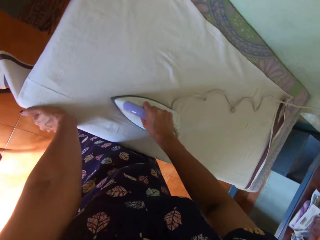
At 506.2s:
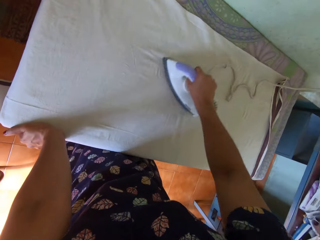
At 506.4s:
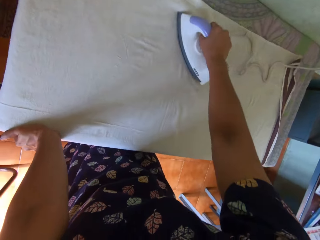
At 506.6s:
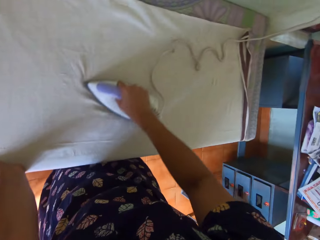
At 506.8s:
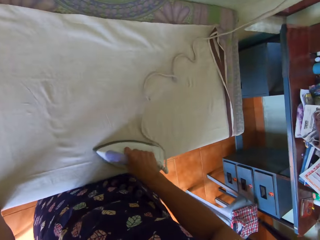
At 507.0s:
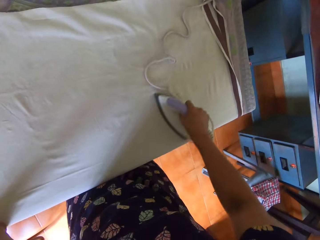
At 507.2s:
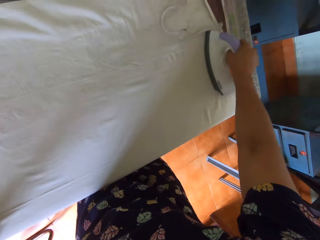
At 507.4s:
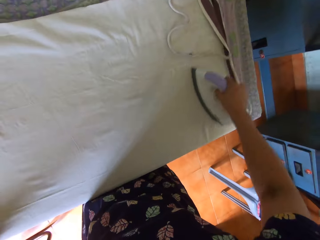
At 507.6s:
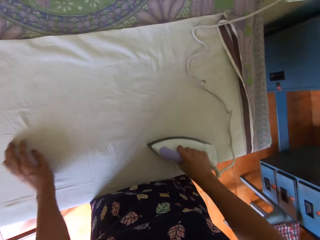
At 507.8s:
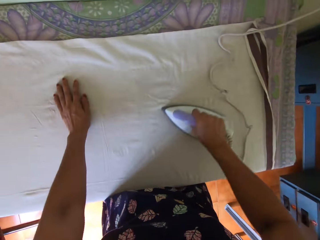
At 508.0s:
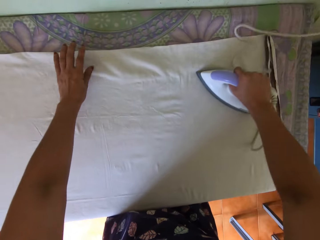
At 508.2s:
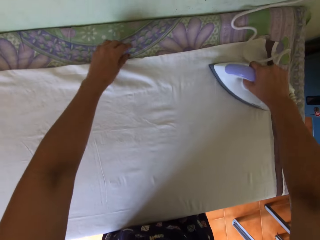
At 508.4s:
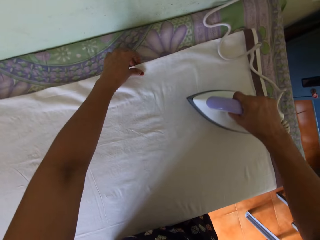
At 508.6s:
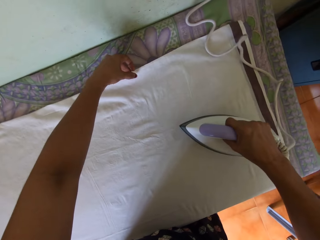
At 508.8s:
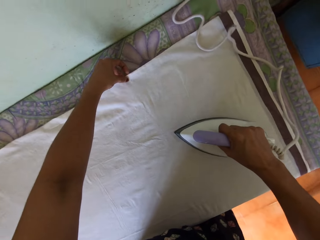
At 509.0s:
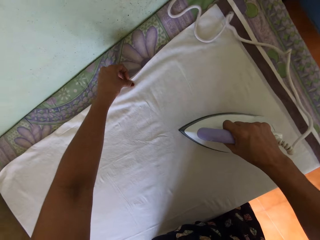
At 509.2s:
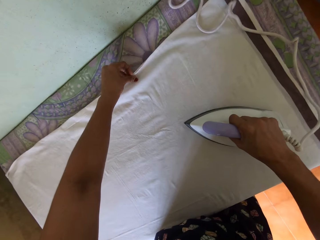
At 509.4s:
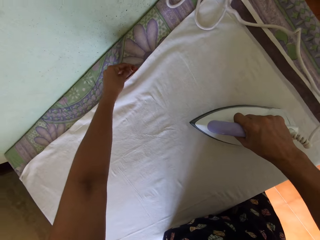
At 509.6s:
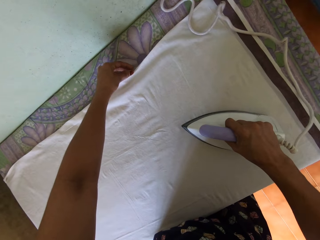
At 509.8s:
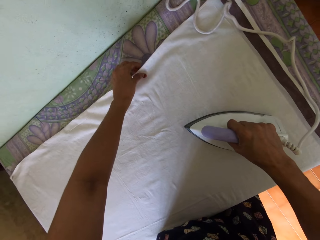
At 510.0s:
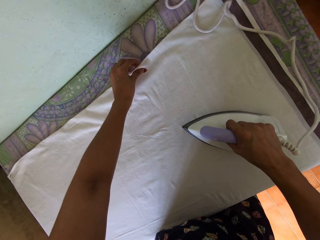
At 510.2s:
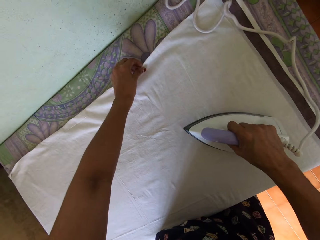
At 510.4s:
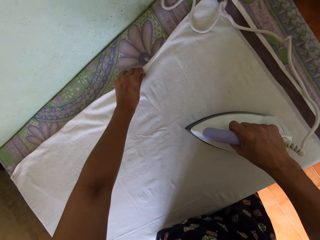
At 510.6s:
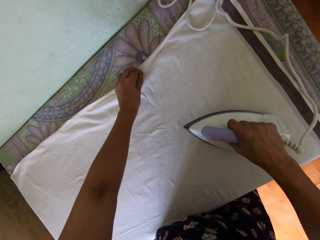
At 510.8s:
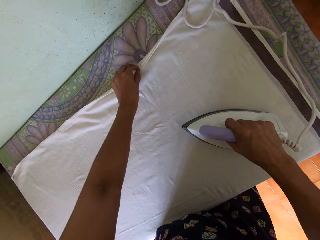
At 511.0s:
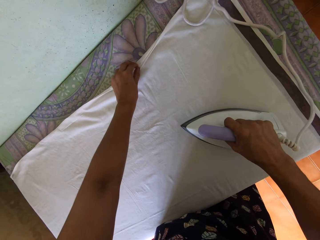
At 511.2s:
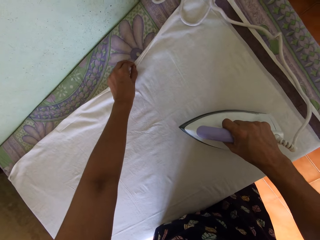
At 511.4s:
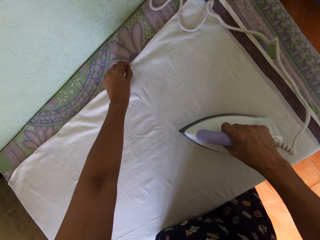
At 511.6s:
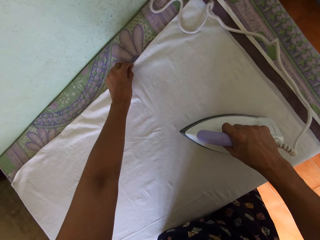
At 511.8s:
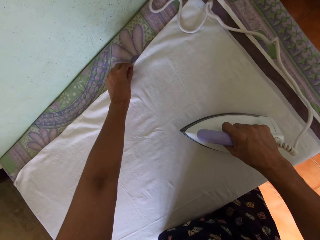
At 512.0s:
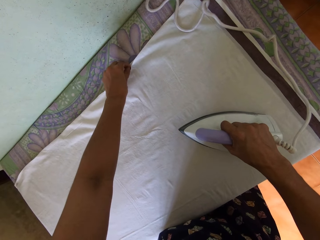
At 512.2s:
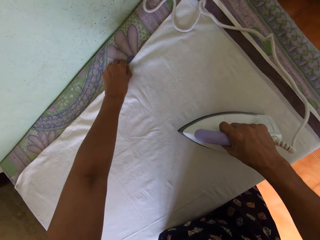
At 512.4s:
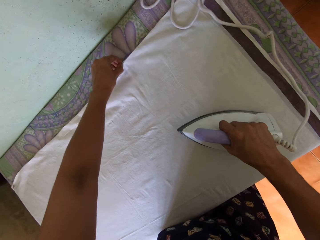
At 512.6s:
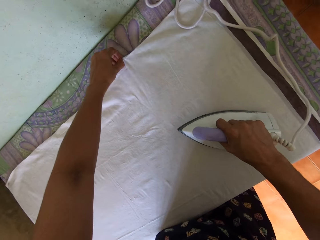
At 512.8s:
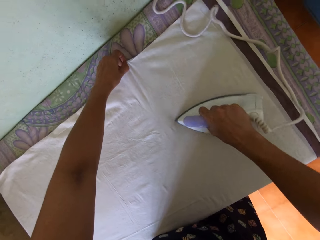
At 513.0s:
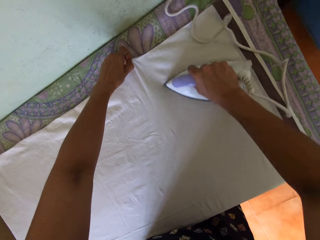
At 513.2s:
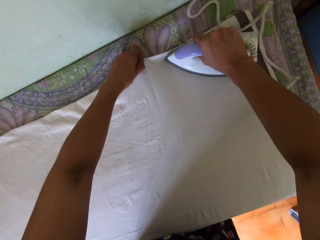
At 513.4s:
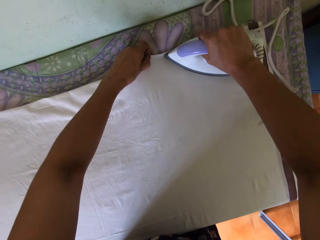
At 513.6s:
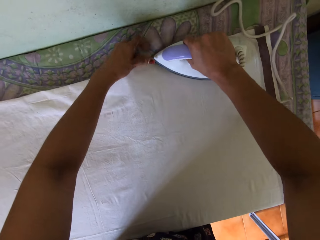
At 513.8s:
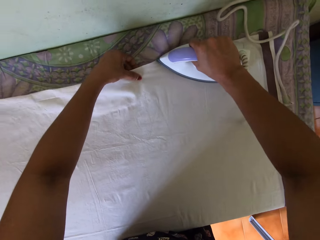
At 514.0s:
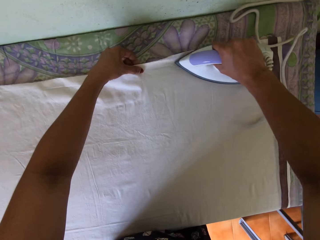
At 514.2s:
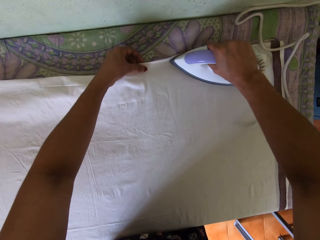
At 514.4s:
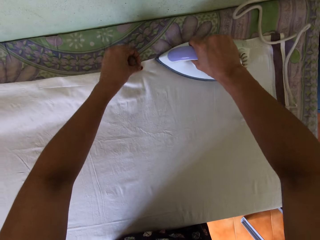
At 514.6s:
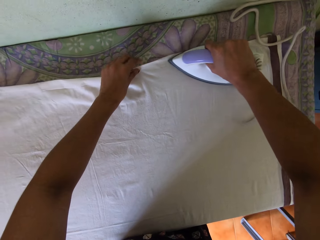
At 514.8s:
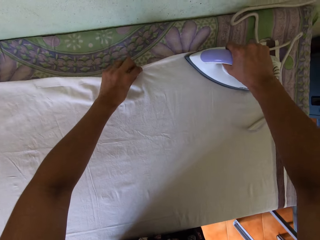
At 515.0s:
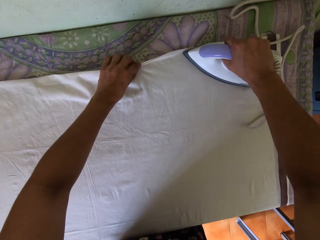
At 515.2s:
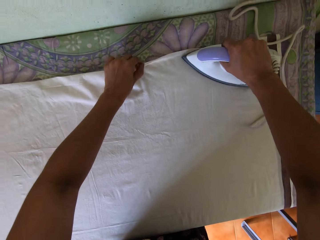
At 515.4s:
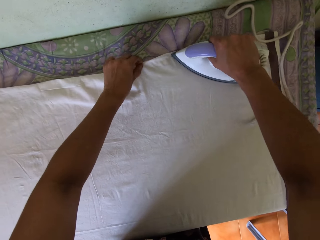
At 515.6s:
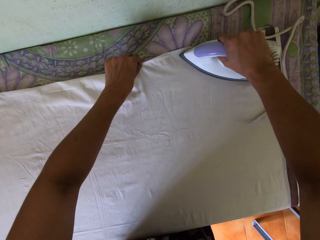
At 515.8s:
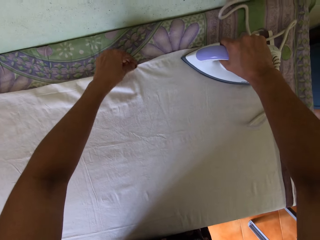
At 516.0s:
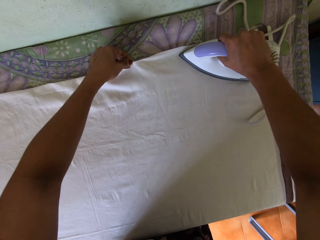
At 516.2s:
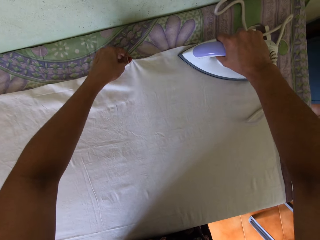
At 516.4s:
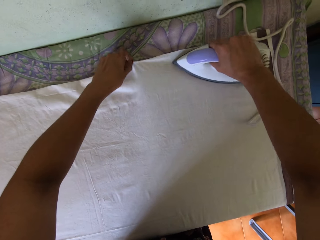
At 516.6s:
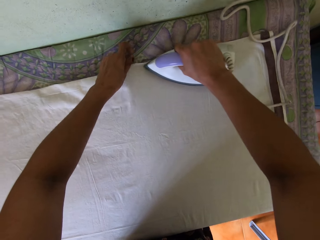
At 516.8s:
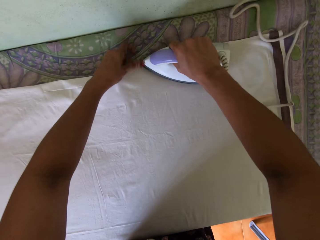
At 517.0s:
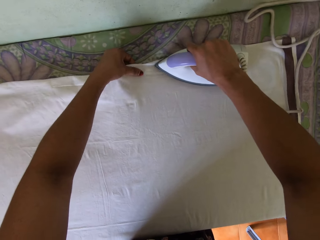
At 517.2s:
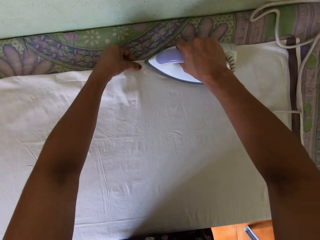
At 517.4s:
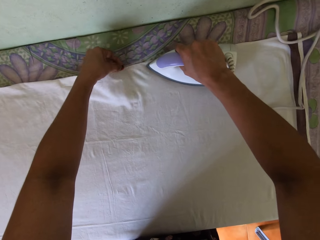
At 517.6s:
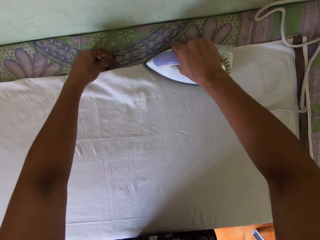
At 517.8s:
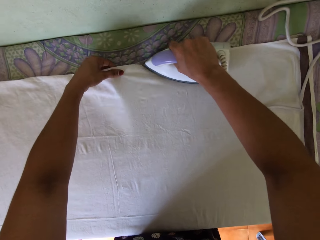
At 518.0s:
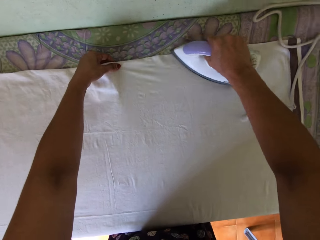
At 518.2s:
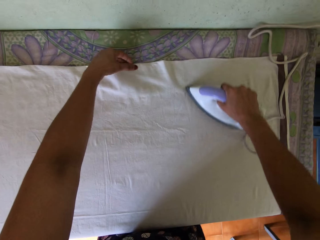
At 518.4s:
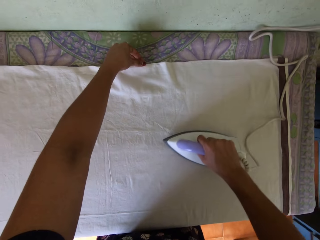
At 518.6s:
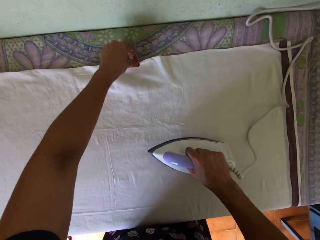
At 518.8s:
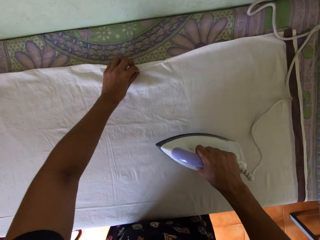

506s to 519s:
The camera wearer straightens the cloth. They iron.

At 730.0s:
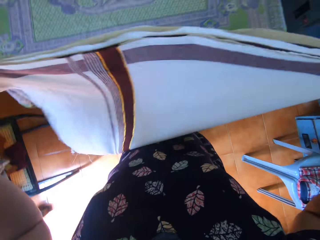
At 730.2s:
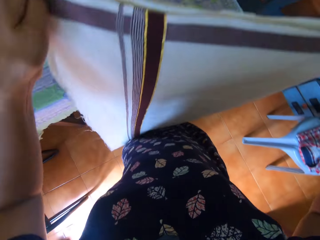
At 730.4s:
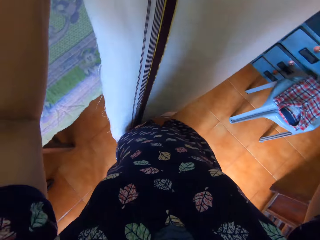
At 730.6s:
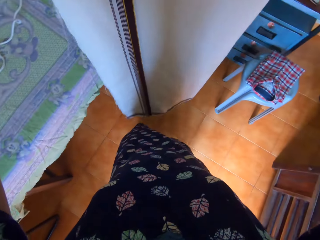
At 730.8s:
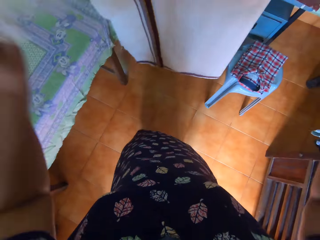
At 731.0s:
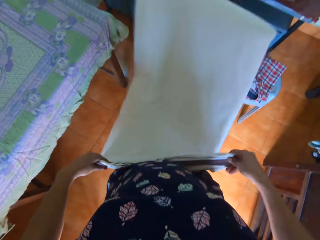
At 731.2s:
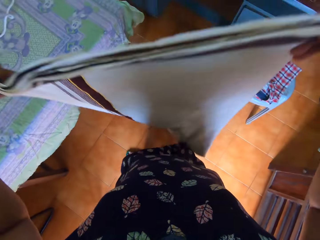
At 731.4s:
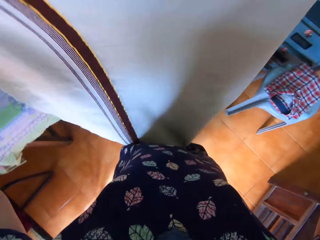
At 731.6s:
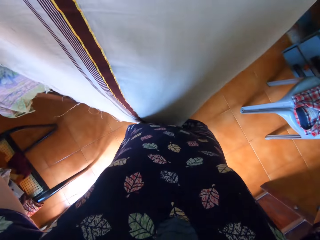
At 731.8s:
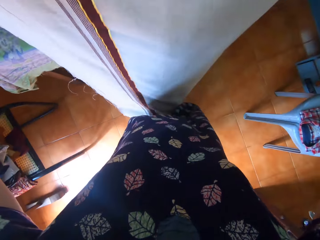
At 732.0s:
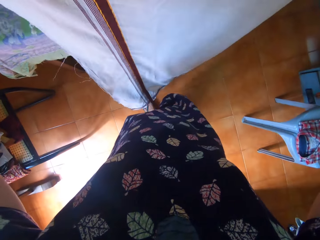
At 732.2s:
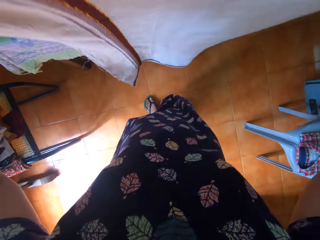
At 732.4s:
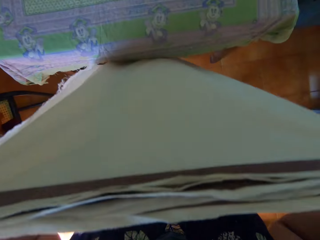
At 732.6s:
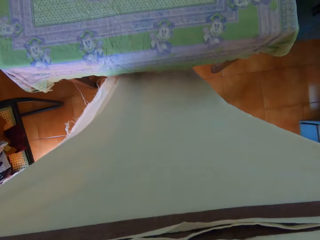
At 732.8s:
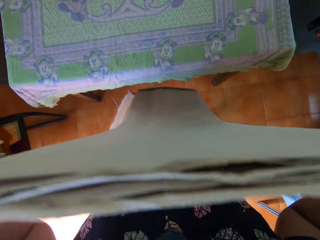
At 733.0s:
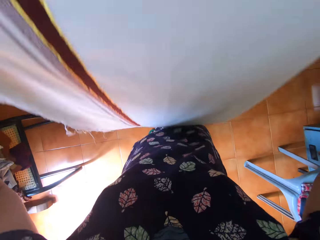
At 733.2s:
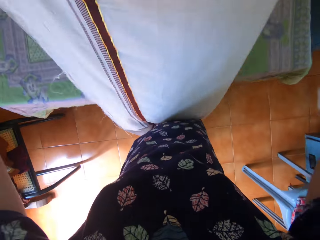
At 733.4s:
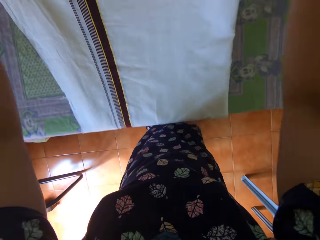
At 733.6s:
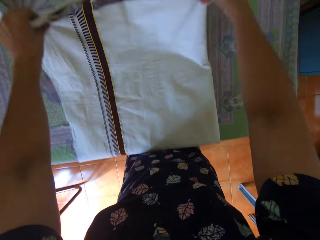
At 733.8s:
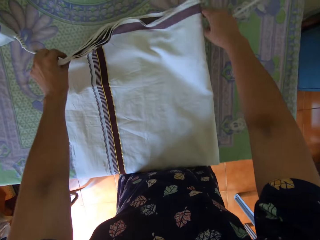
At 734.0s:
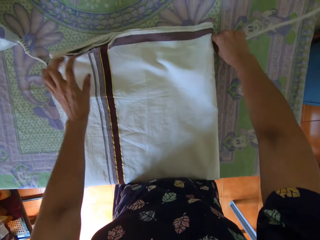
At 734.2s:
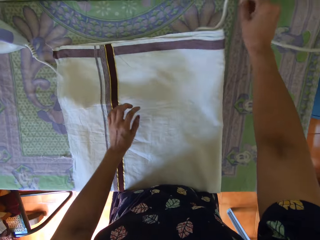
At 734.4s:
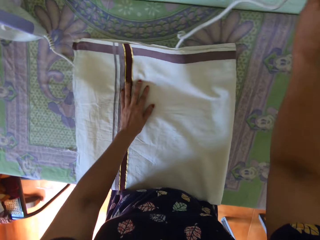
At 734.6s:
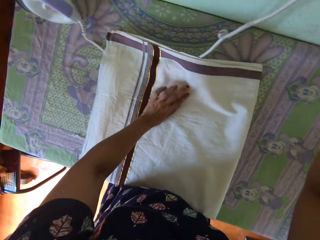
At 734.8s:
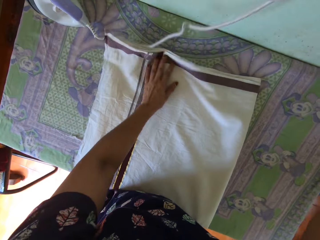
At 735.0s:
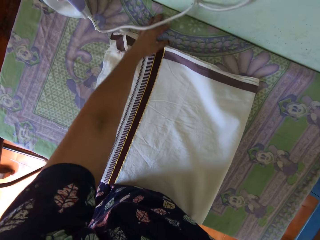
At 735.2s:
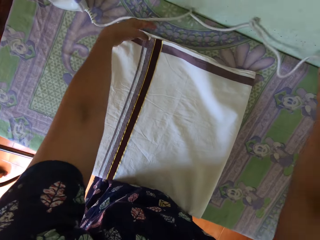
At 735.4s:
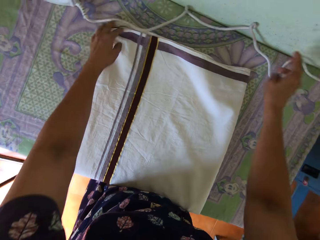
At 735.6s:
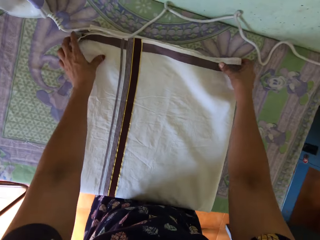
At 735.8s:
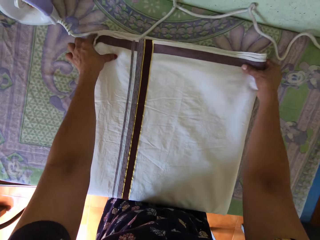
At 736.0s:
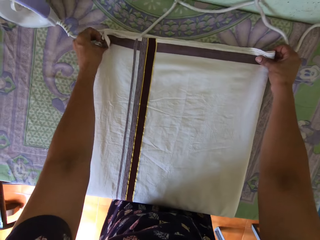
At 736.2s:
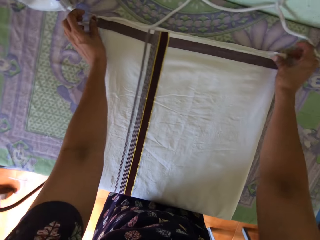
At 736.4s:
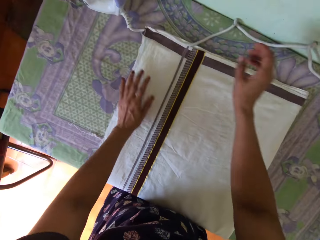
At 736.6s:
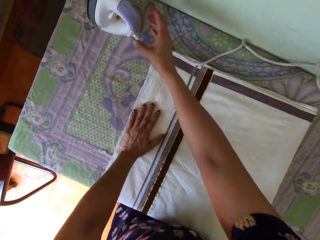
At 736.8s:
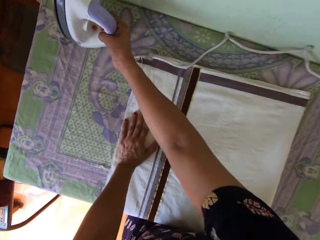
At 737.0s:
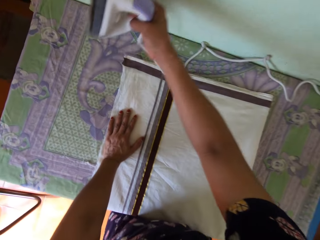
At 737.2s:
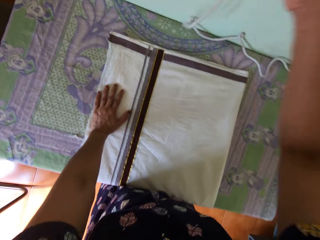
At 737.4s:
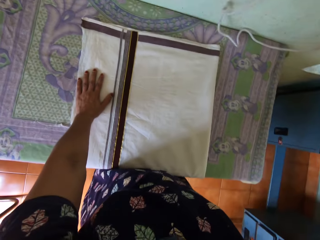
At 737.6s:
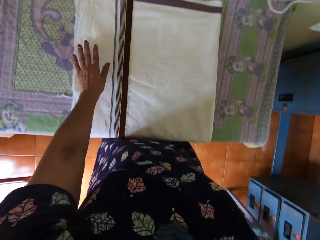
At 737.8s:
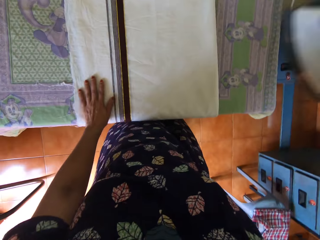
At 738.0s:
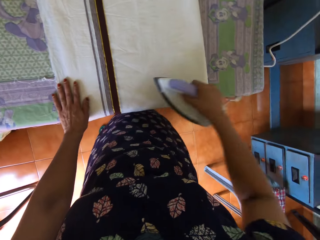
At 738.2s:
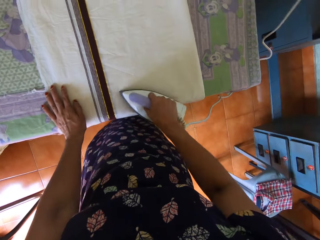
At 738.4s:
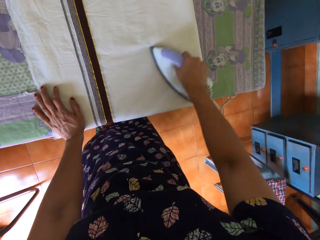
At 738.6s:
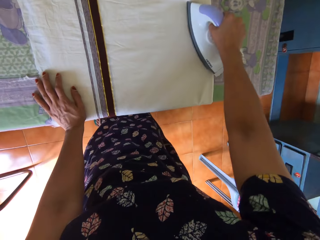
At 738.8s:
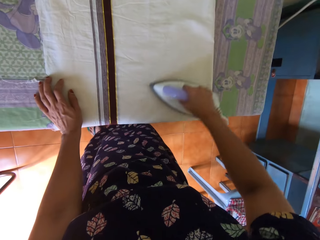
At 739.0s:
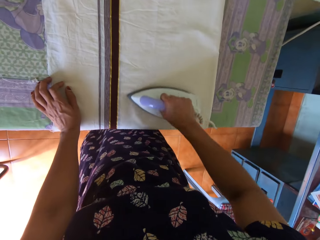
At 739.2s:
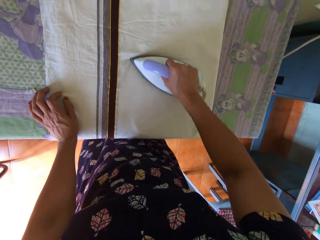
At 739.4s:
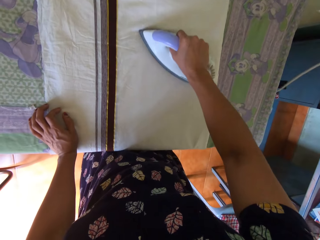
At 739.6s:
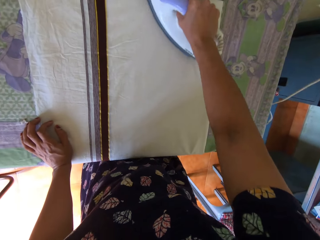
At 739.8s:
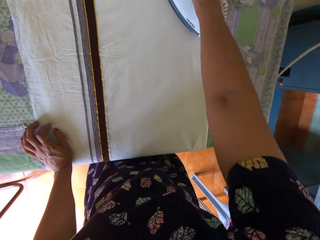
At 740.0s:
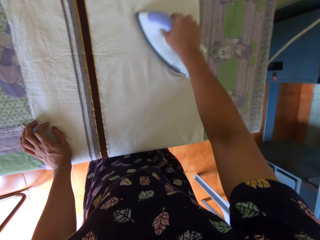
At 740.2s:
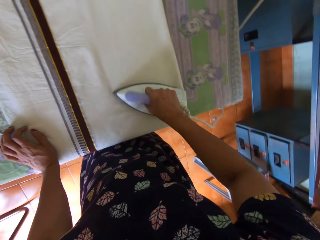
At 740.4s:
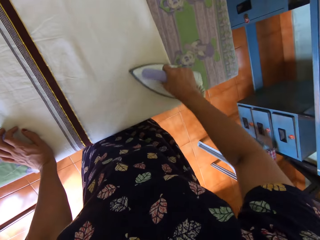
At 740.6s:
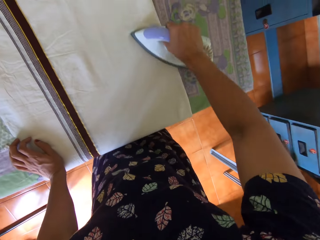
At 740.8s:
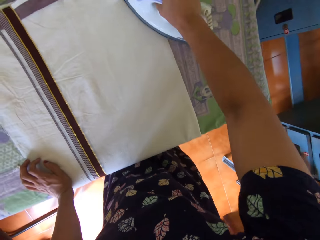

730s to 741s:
The camera wearer shakes a cloth. She lays the bedsheet on the table with both her hands. She touches the cloth with the other hand and moves her hand along the cloth. She moves the cord of the electric iron with her right hand from the bedsheet on the table. She aligns the cloth and rests her hand on the cloth. She picks up the electric iron from the table with her right hand. She moves her hand along the cloth. She irons the bedsheet on the table with the electric iron in her right hand.
